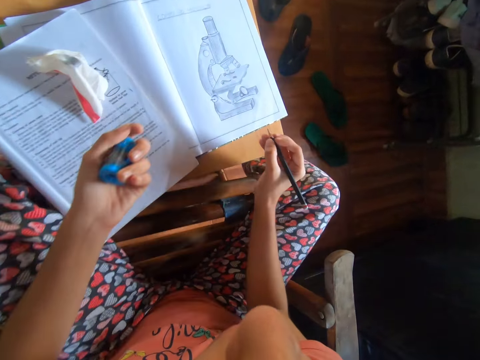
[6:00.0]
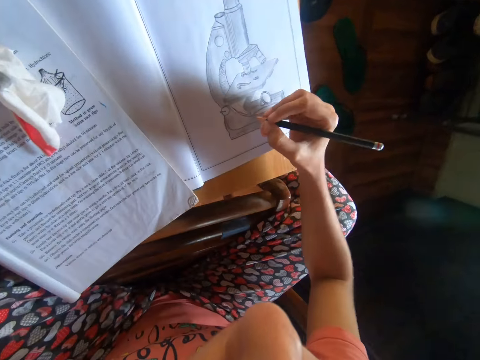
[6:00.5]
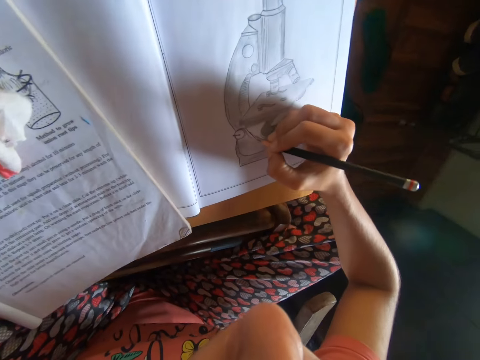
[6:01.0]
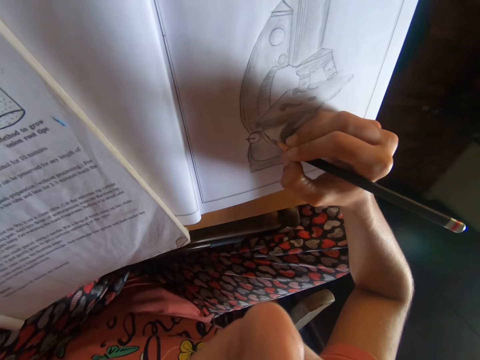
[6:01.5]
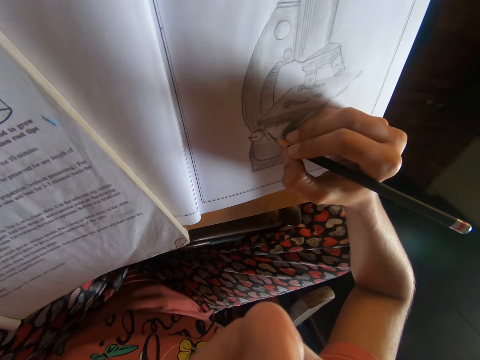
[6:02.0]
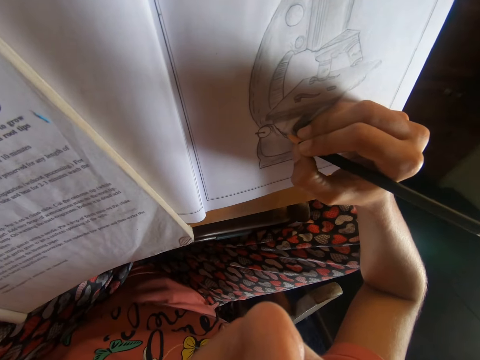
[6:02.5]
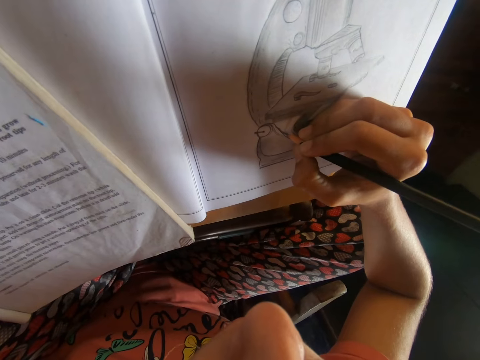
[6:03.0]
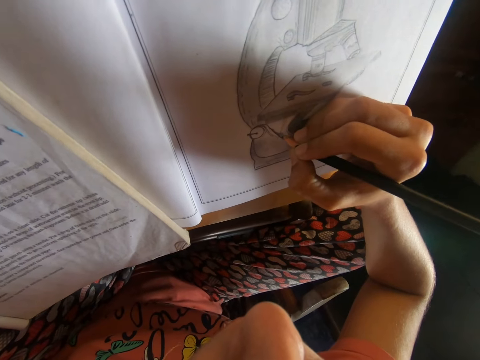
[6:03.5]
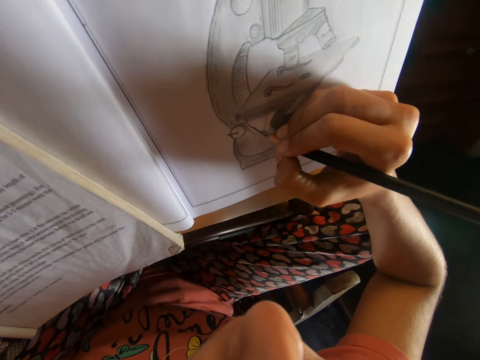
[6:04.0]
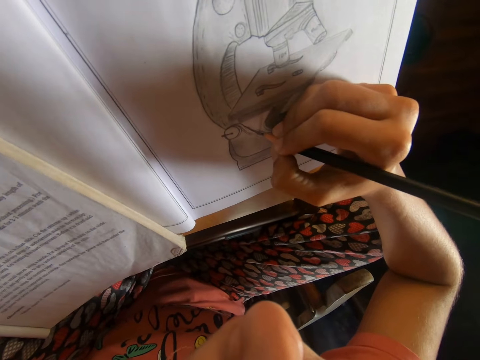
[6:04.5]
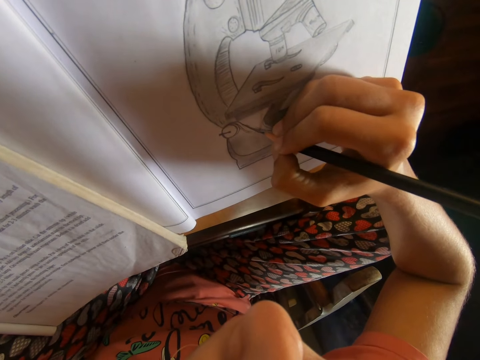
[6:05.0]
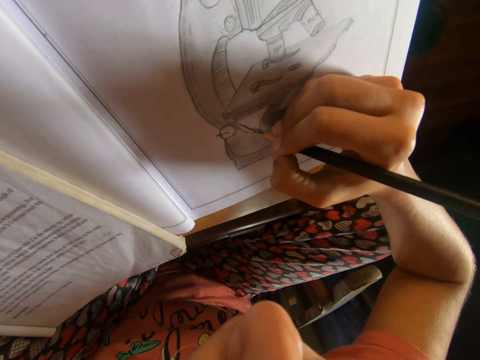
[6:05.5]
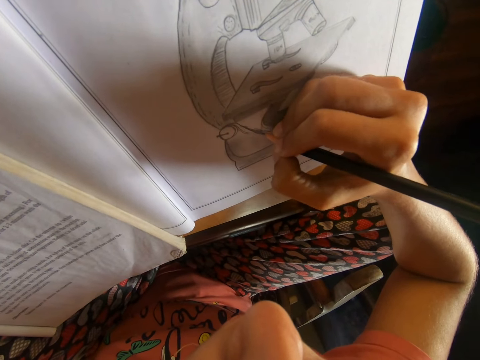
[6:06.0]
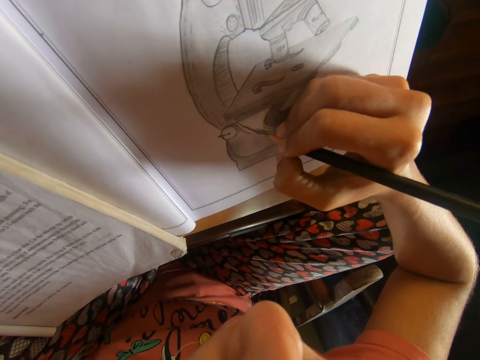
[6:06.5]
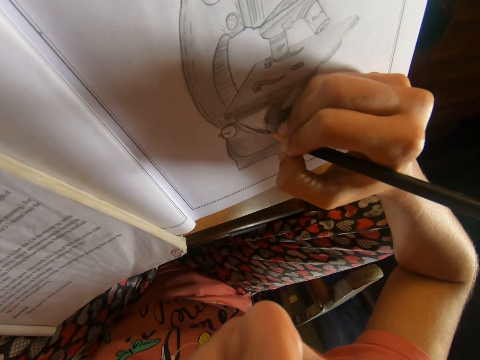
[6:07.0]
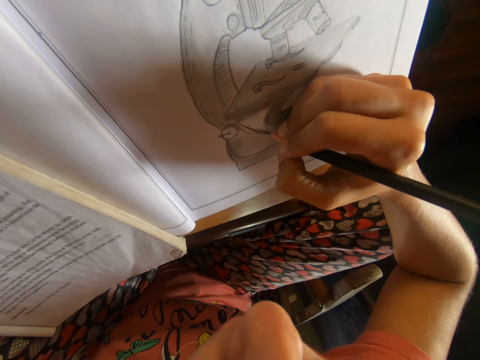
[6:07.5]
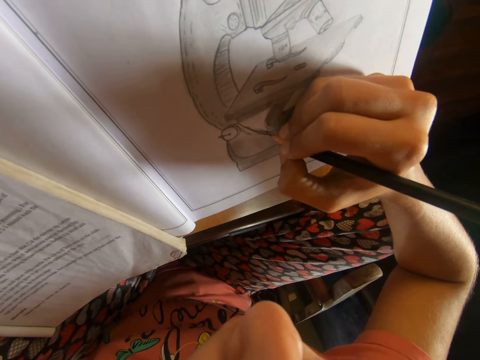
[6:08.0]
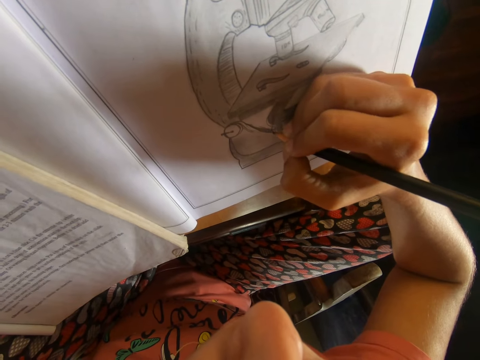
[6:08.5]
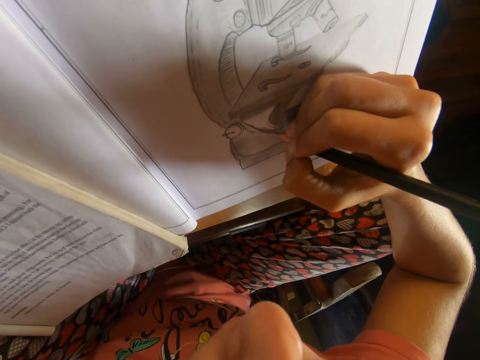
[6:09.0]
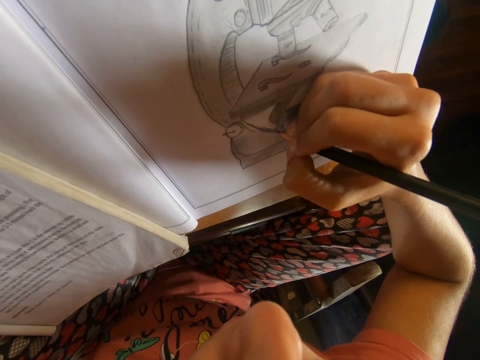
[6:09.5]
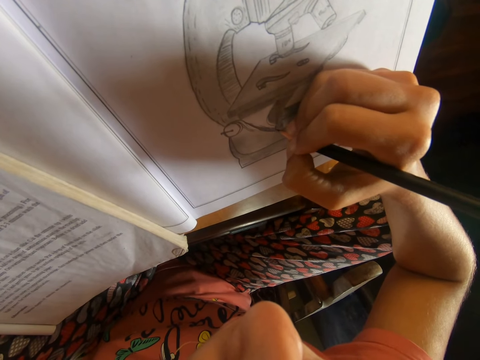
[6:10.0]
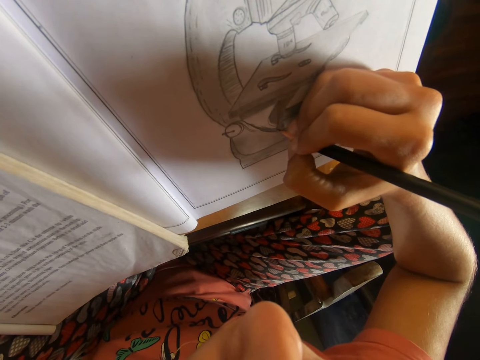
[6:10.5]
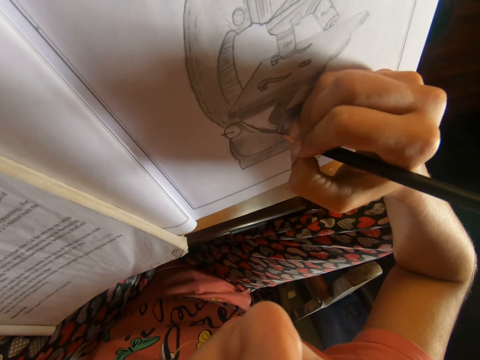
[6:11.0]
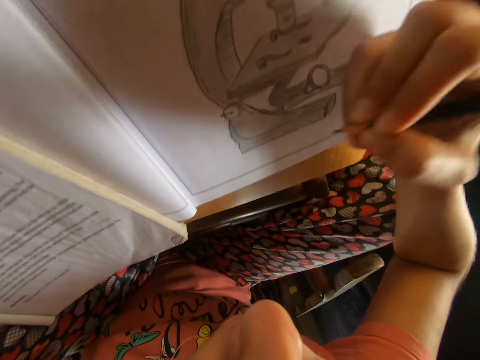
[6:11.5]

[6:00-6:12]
The camera wearer moves both hands. They move the pencil and draw with the pencil.

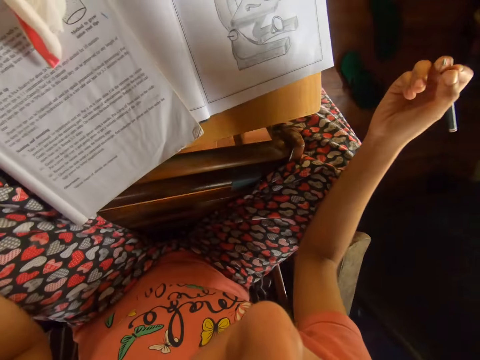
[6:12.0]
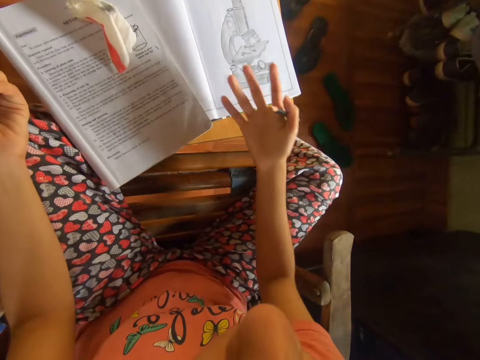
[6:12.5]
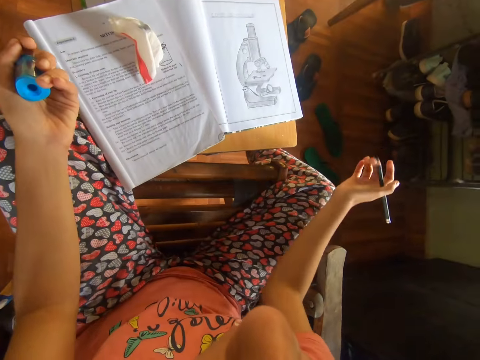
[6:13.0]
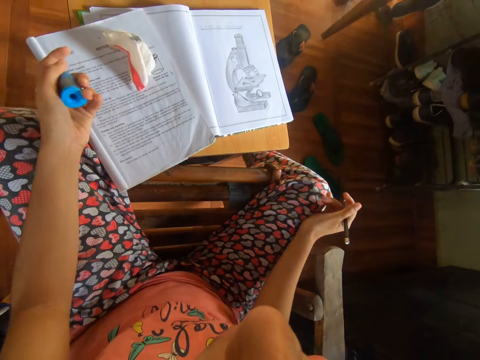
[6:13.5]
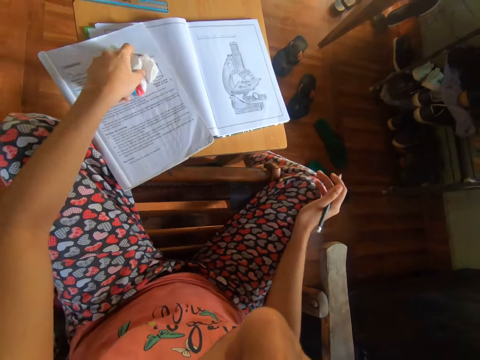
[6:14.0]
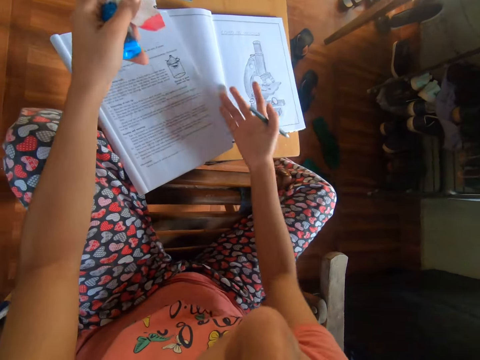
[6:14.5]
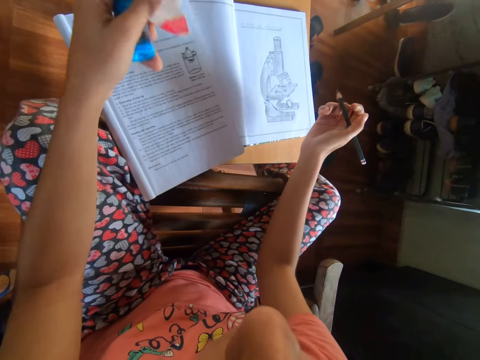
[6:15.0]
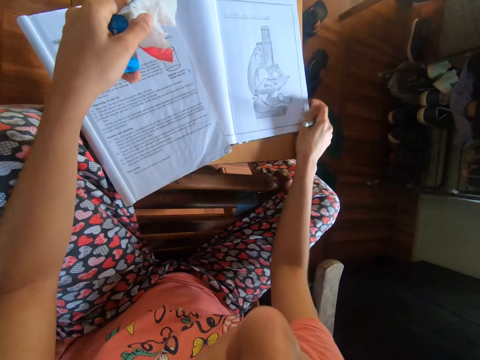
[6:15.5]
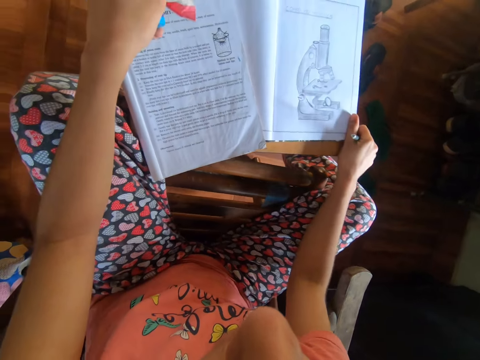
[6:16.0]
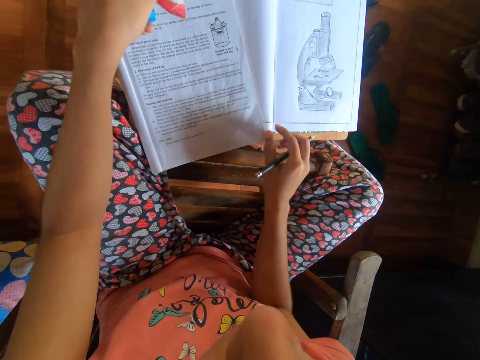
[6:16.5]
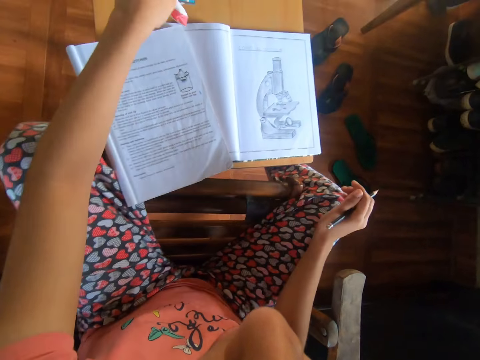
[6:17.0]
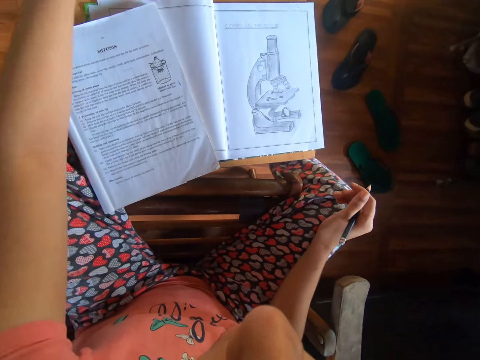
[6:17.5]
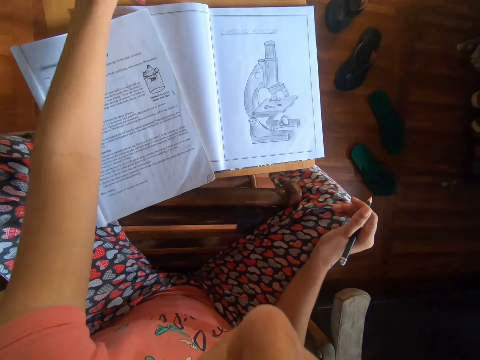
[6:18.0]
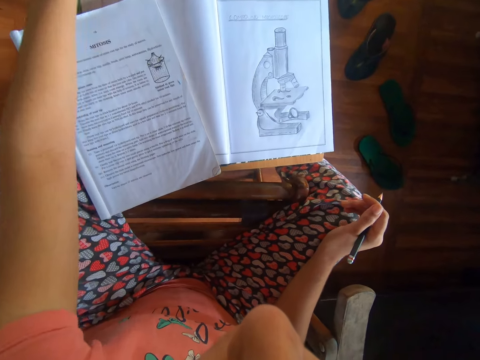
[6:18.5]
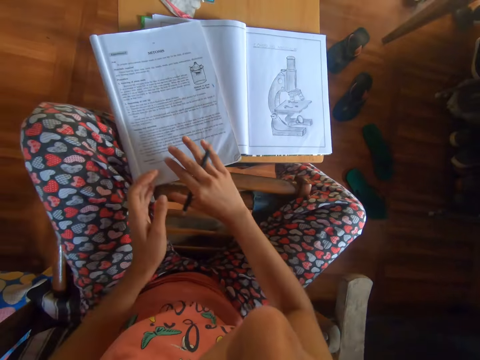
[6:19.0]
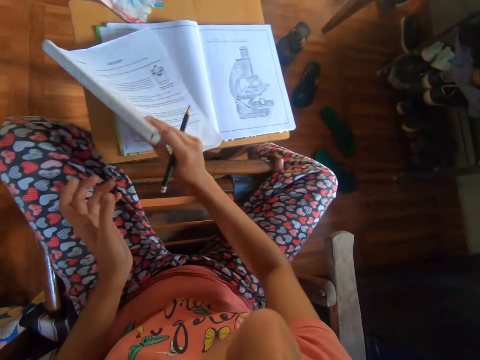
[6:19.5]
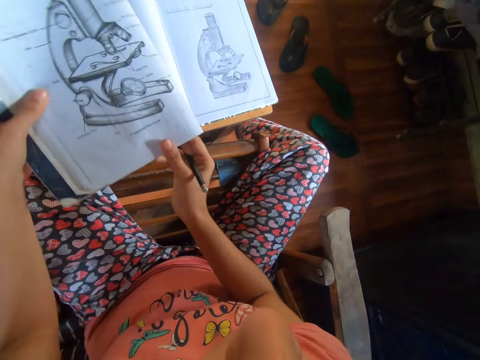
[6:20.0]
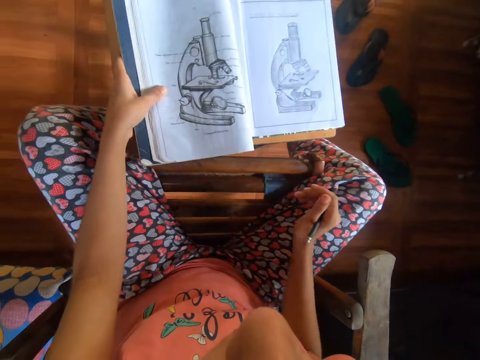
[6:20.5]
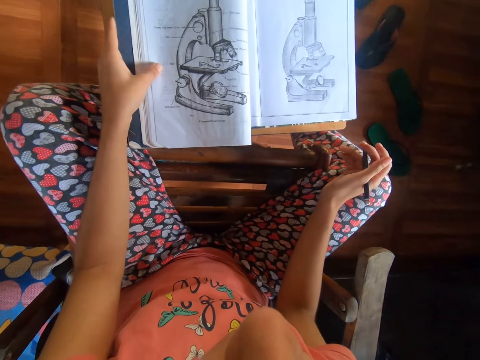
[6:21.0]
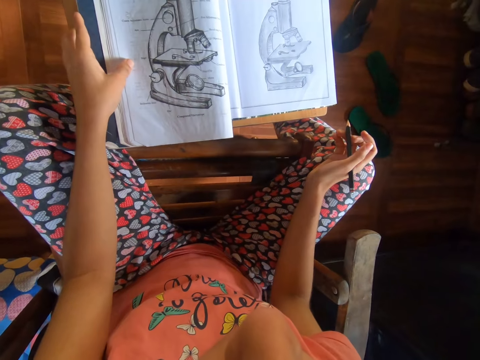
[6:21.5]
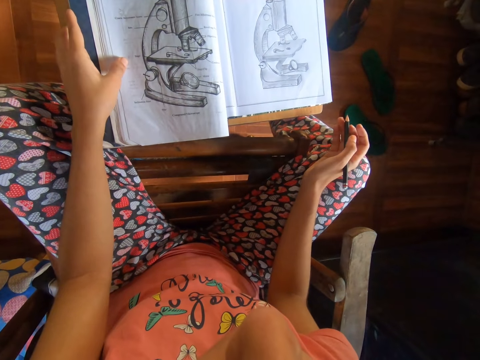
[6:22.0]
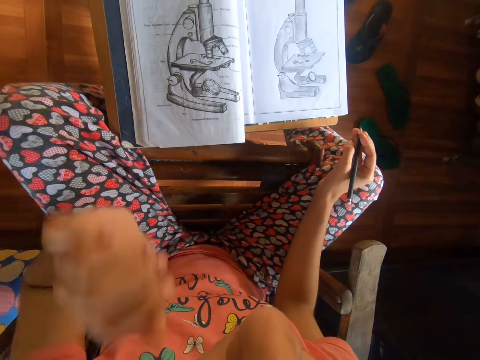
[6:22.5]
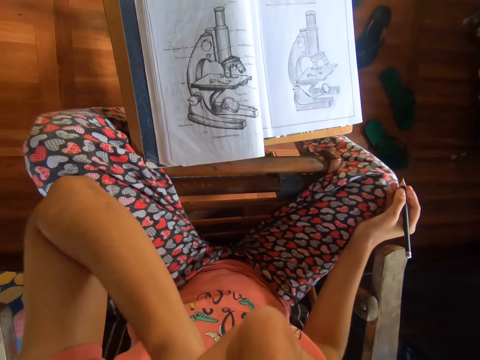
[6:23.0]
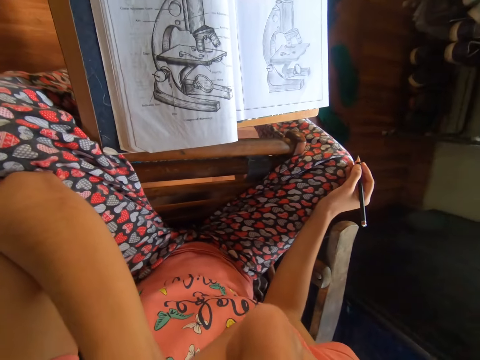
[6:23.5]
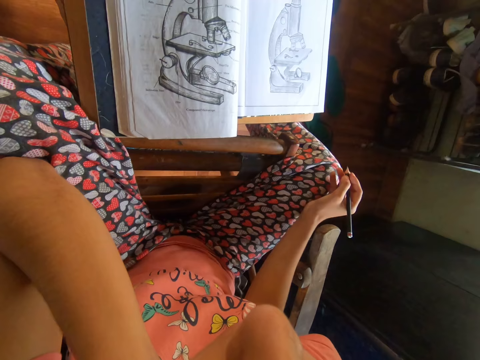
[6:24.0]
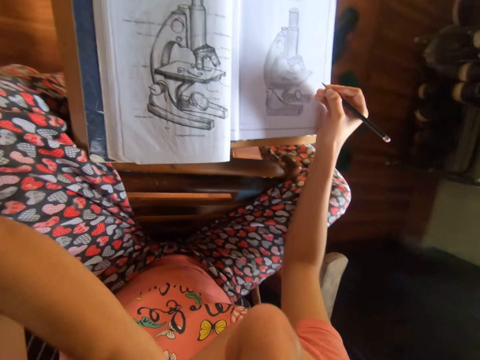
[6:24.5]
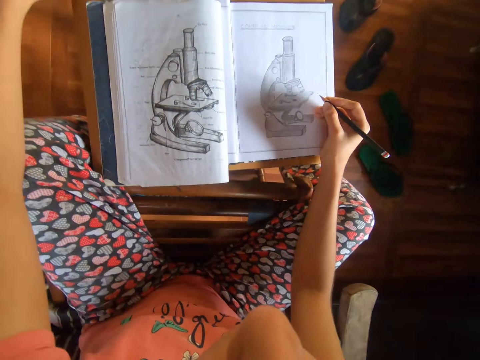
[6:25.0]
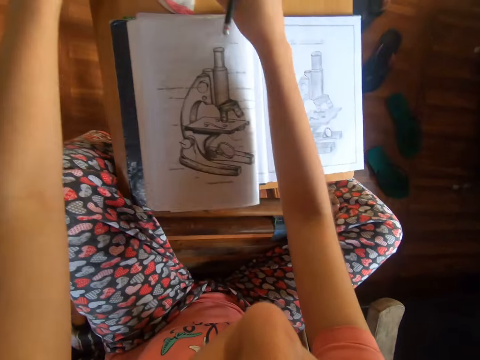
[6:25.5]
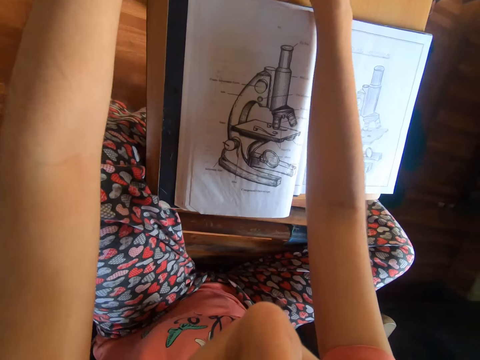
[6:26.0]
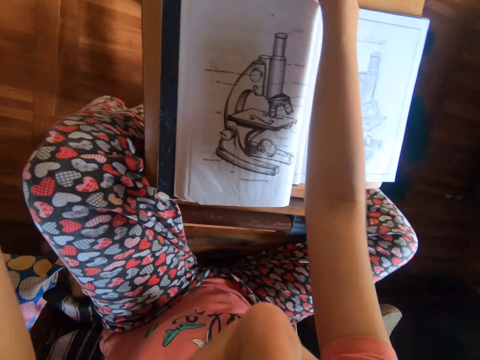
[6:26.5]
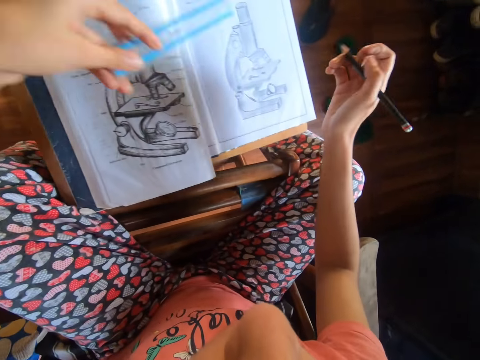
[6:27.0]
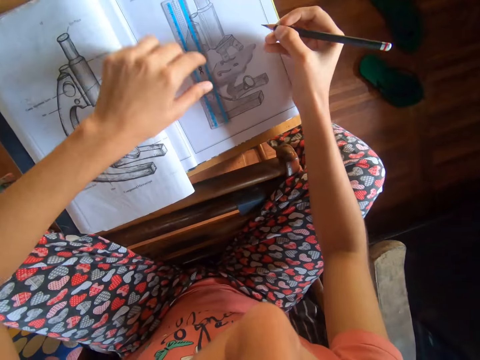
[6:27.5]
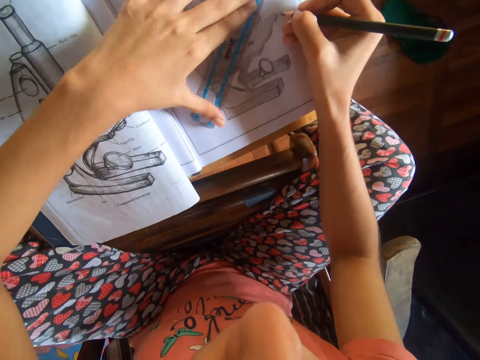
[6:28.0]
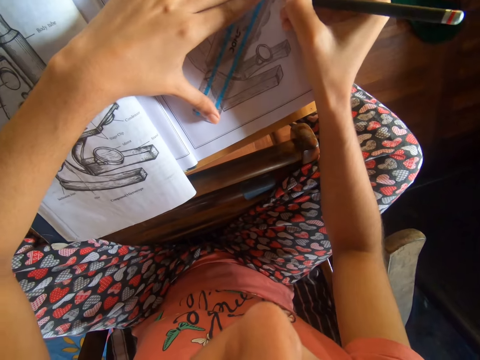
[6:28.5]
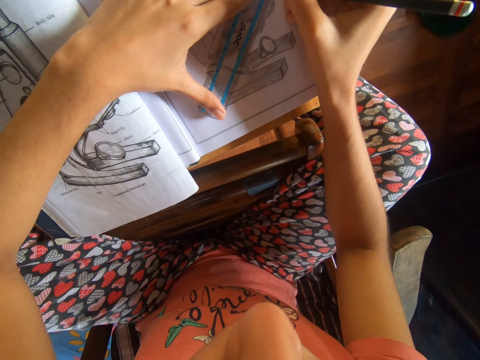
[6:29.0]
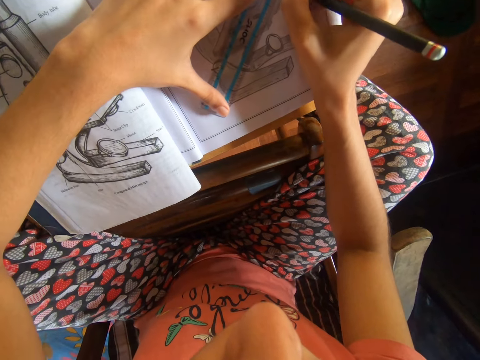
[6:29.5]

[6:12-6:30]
The camera wearer lifts the pencil and looks at the drawing. She dusts off lead strips from the book with her right hand. She looks at the book. She picks up the paper. She picks up the eraser from the book with her left hand. She dusts off lead strips from the book with her right hand again. She looks at the book. She holds the book on the table with her right hand. She moves the book on the table. She moves both hands. She places the paper on the table. She picks up the book from the table with her right hand. She passes the book from her right hand to her left hand. She turns the book. She drops the book on the table with her left hand. She looks at the book. She lifts the left hand. She touches her face with her left hand. She looks at the book. She moves the pencil. She moves both hands. She pulls a ruler. She picks up the ruler from the table with her left hand. She places the ruler on the book. She moves the ruler on the book. She writes on the book with the pencil and the ruler in both hands. She draws a line on the drawing book.
